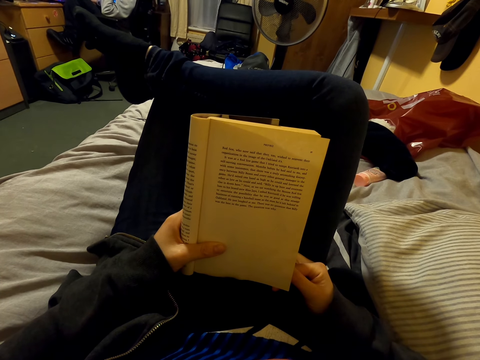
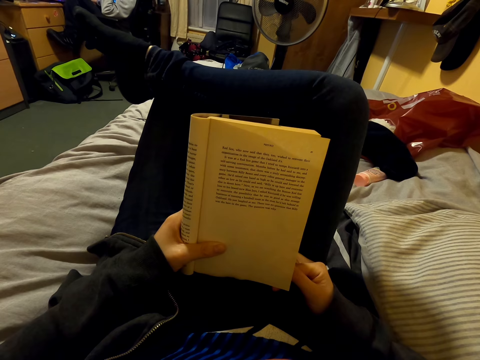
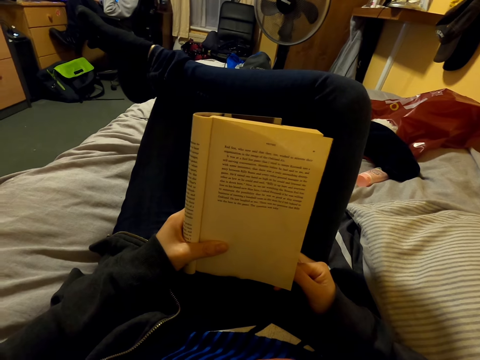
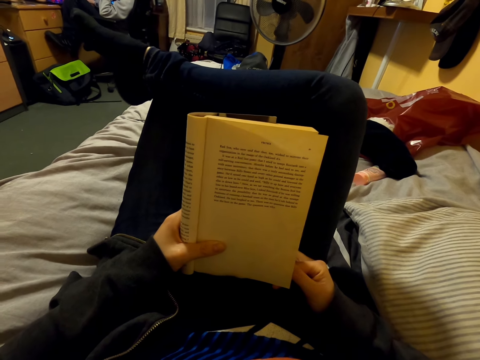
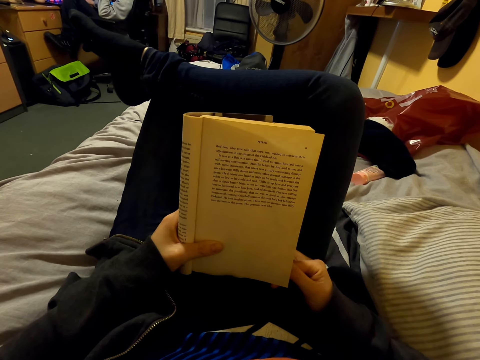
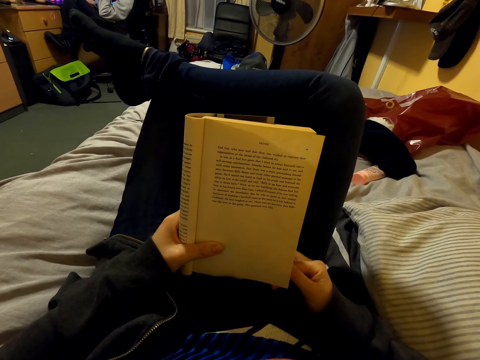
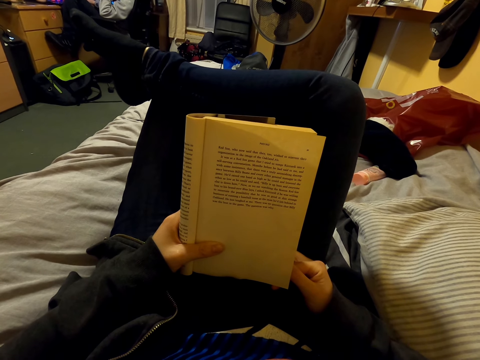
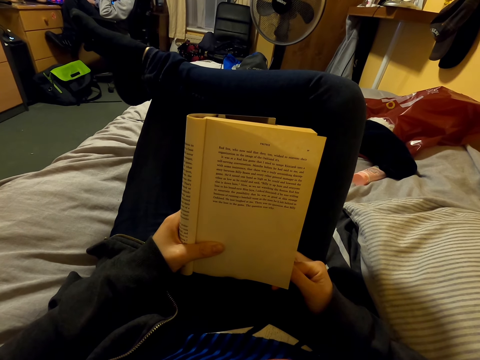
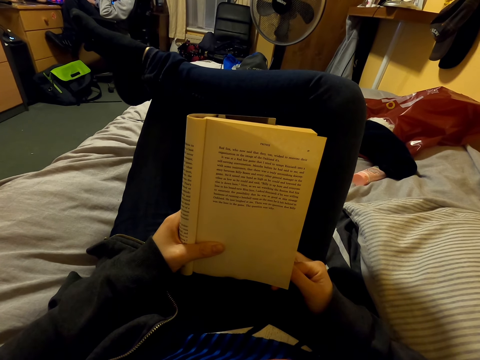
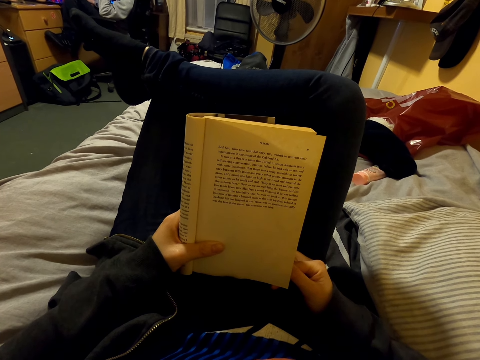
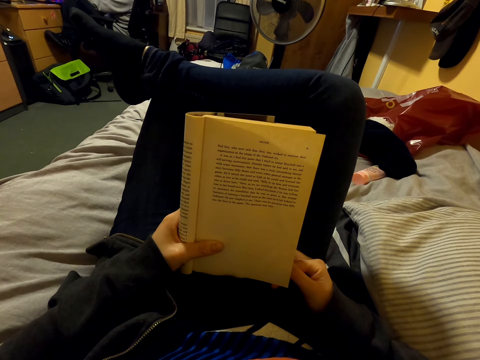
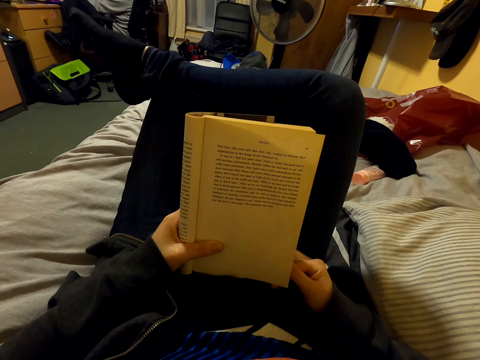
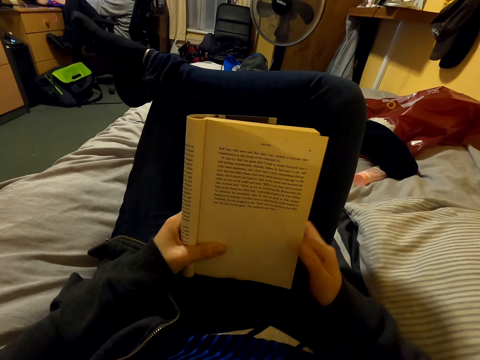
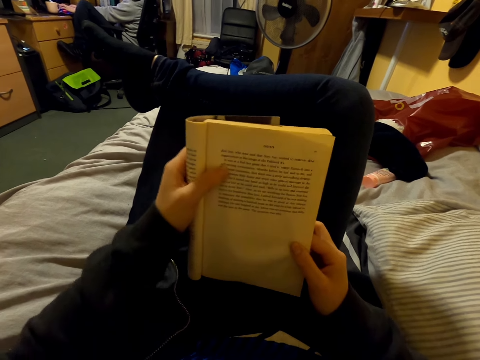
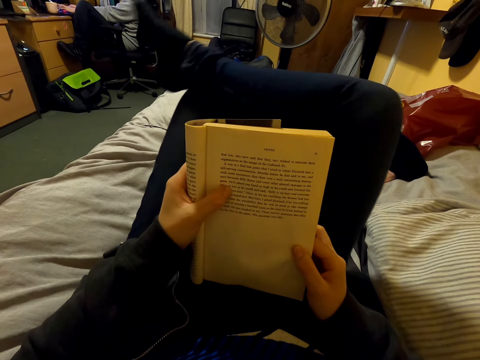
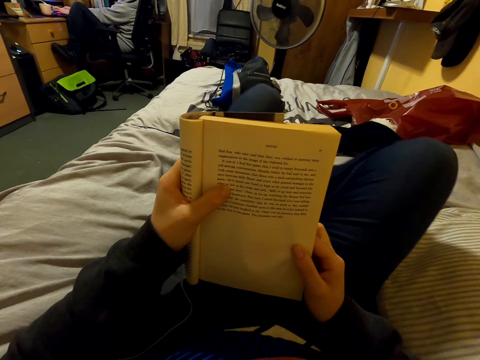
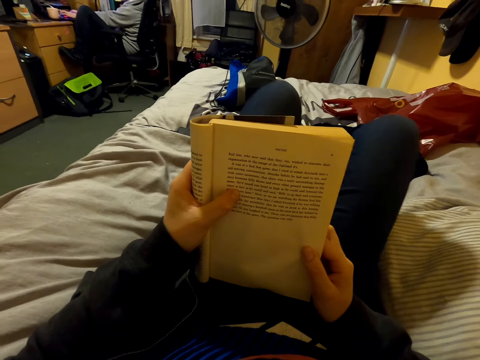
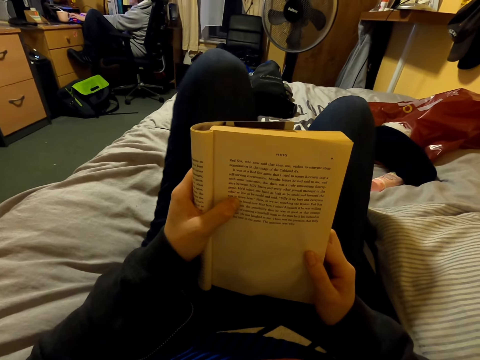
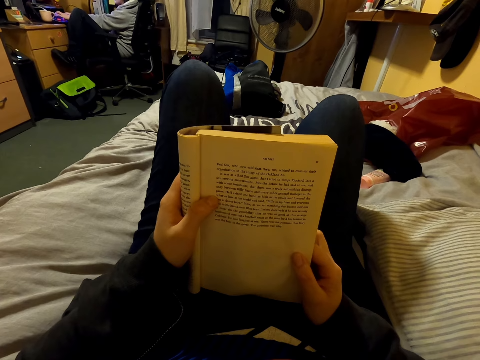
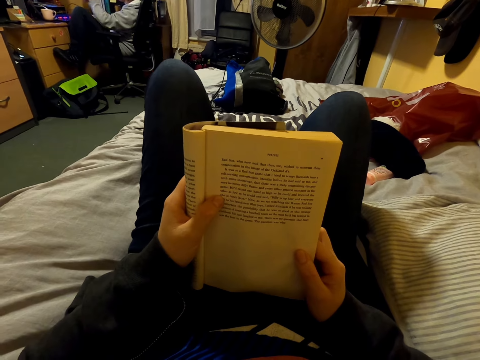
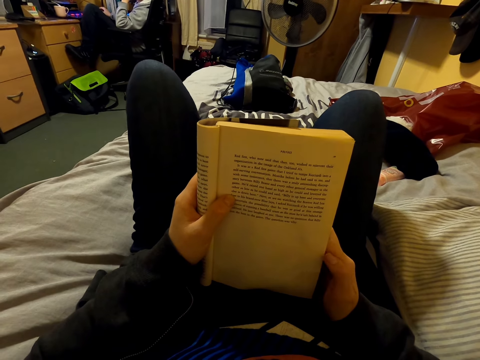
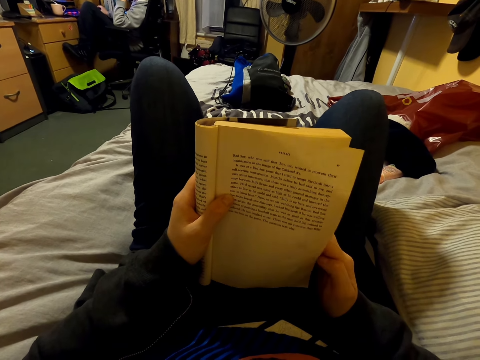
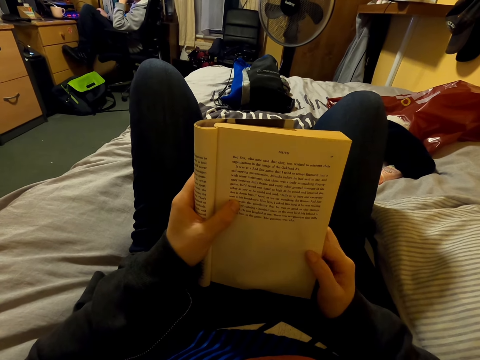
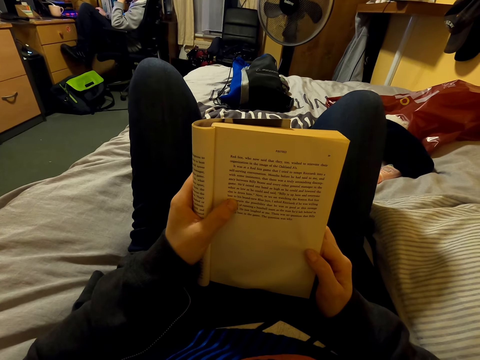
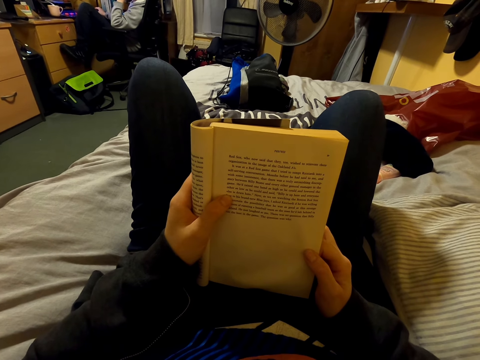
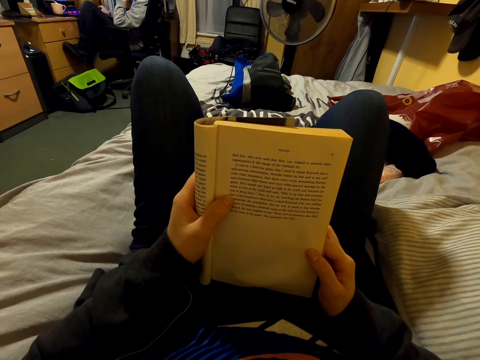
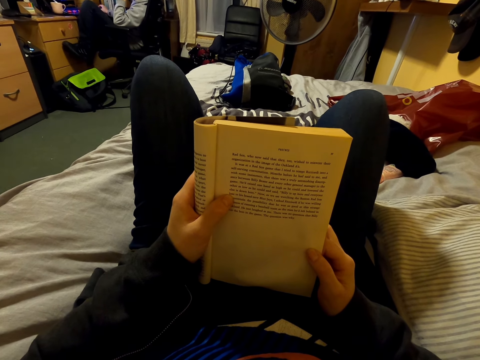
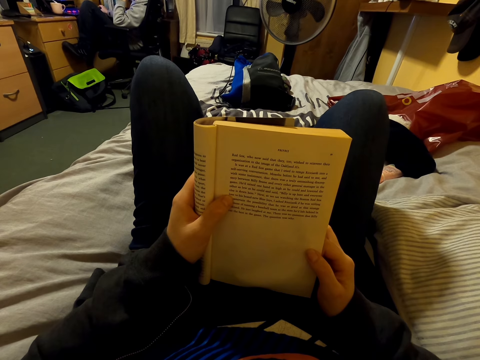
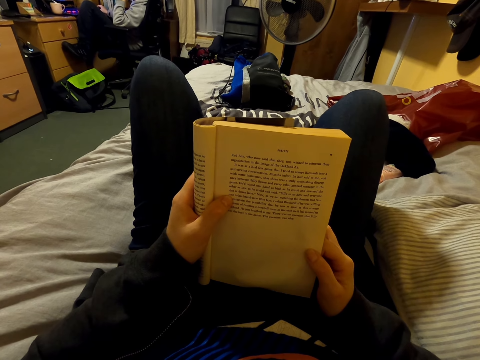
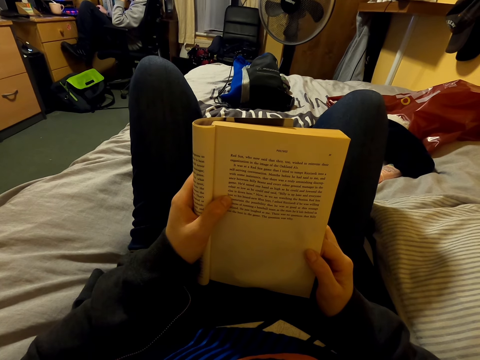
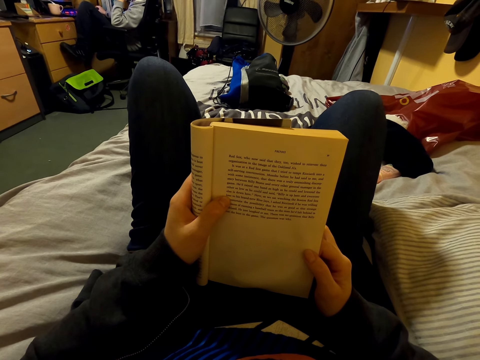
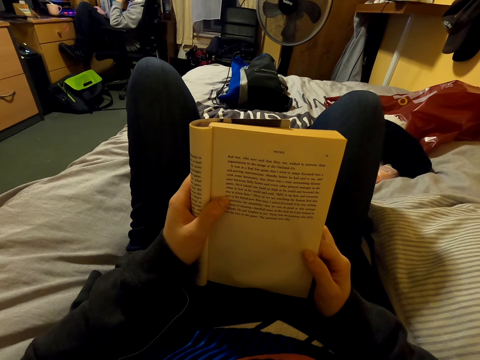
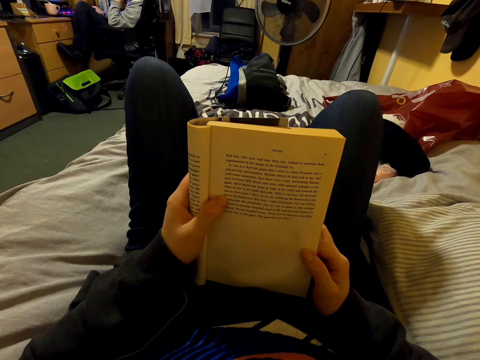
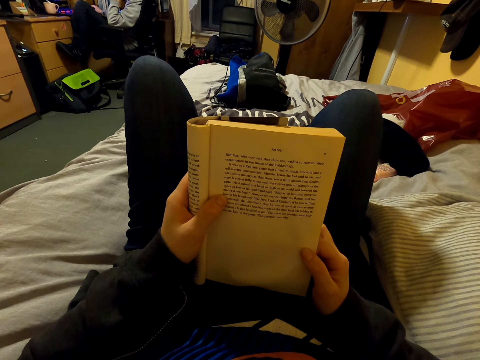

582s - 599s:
The camera wearer looks at the book. They move the hand. They look at the book.

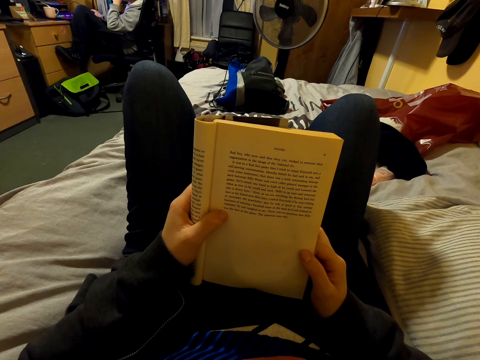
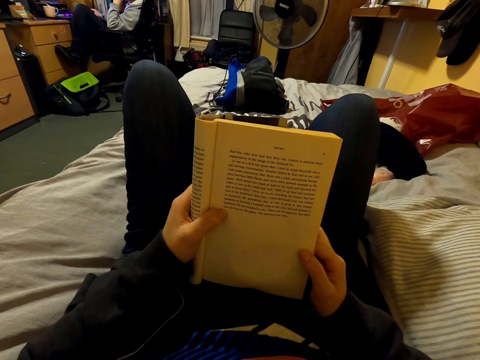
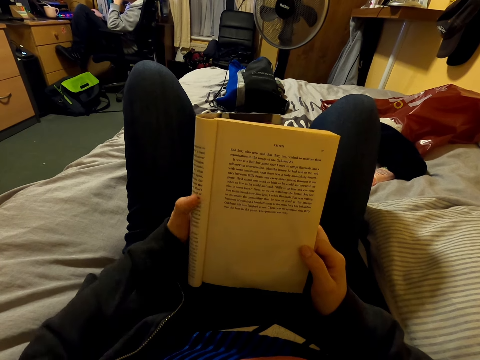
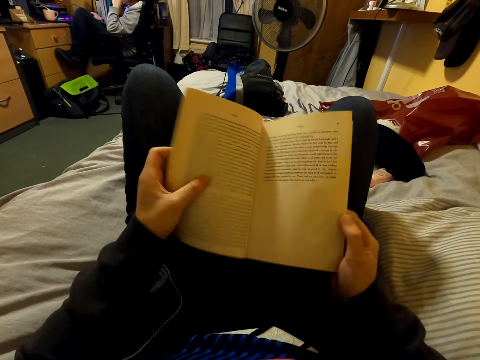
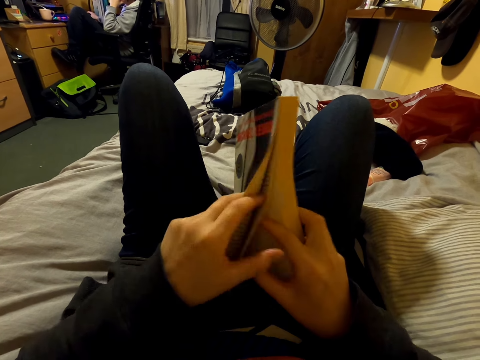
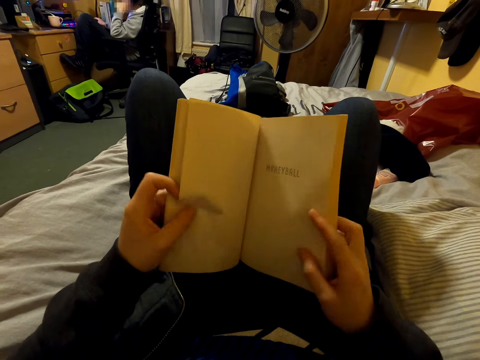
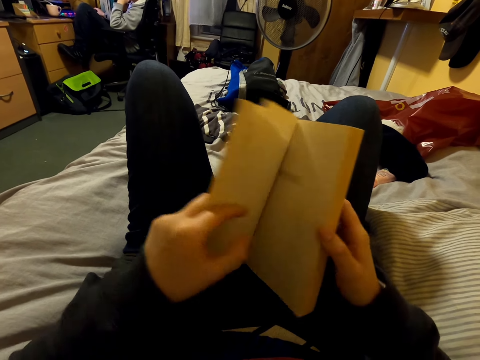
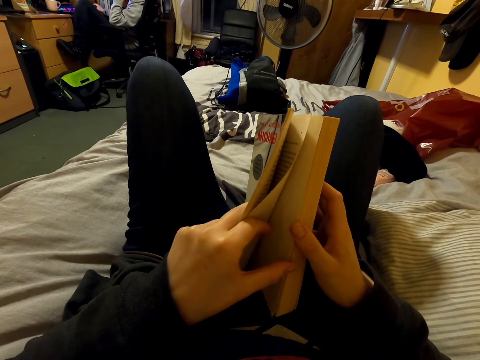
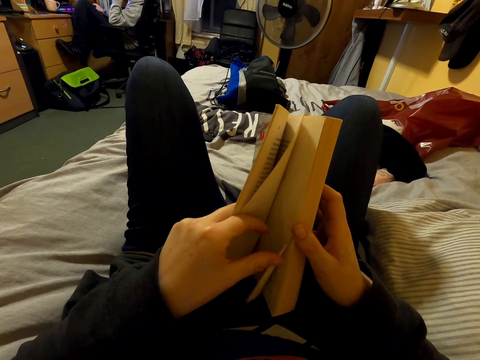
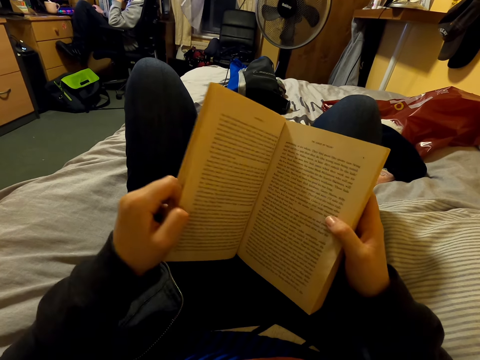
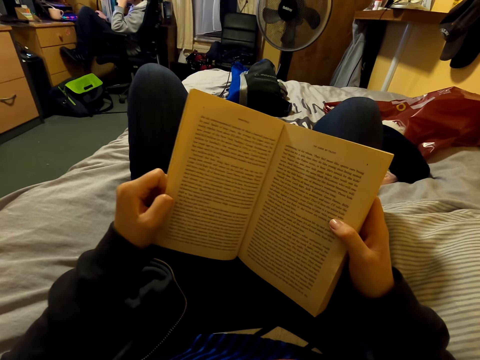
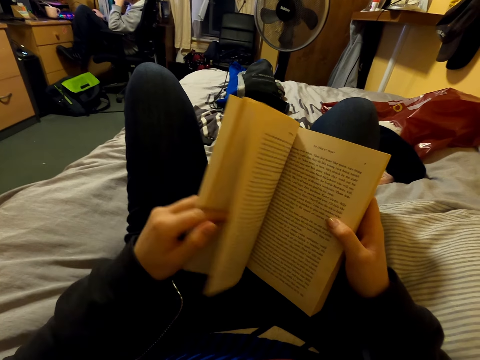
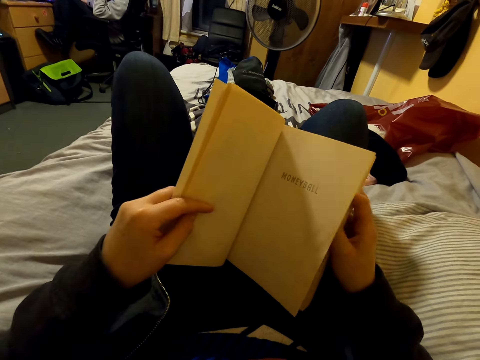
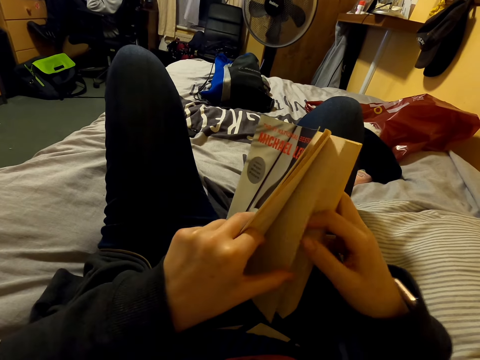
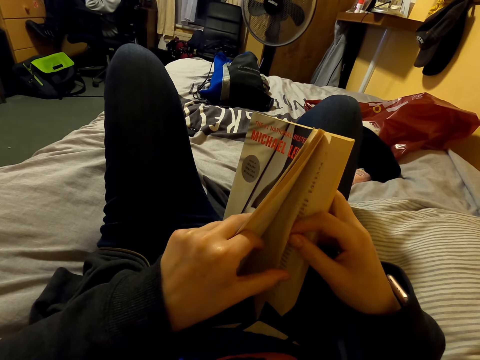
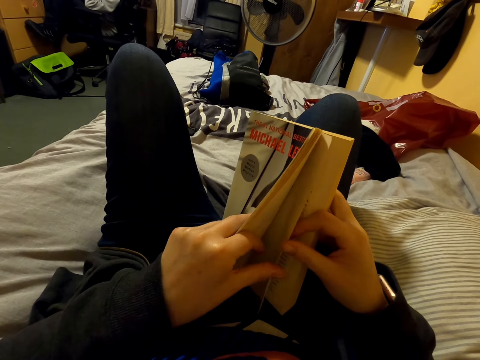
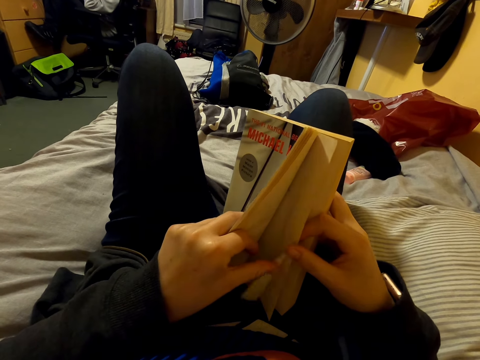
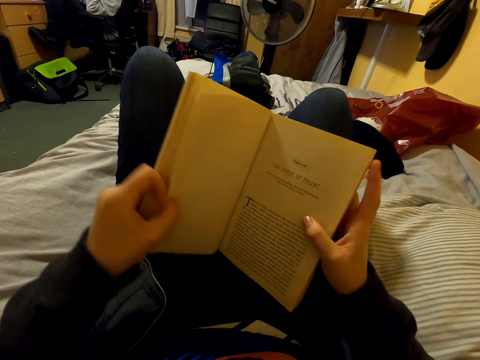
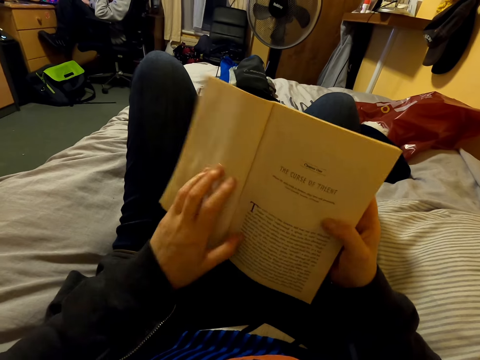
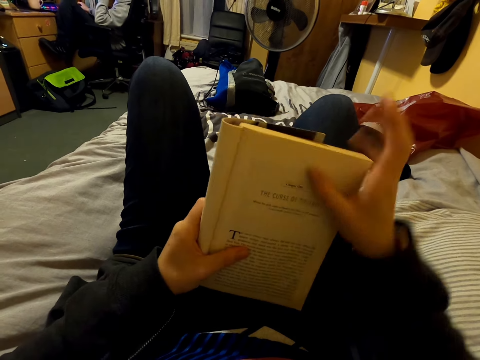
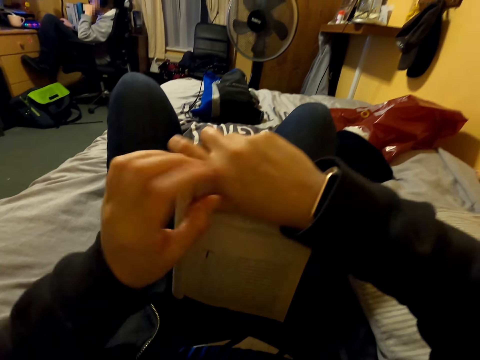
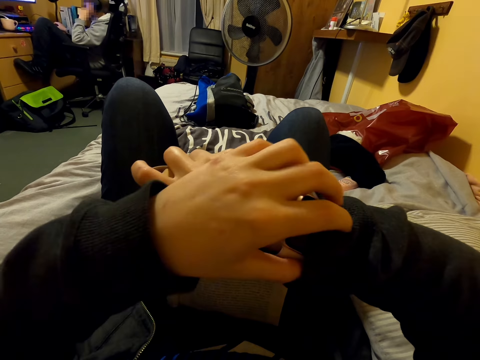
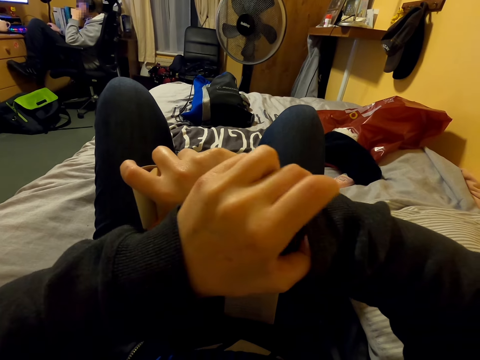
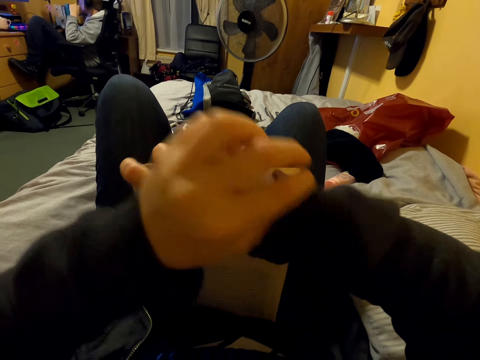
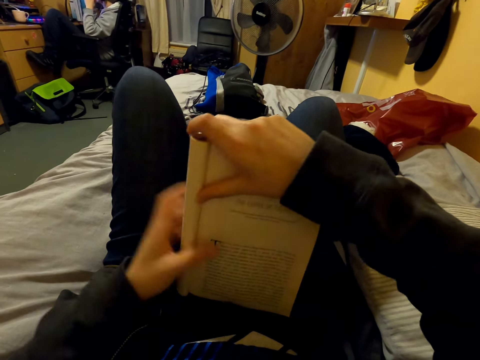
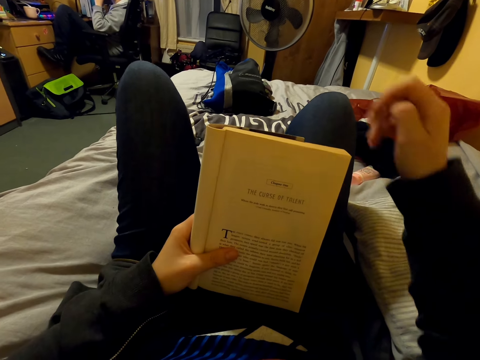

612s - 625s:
The camera wearer flips a book with both hands repeatedly. They fold the book with both hands. They check a wrist watch. They operate the watch.
